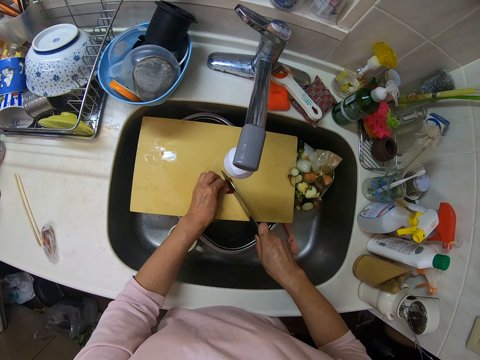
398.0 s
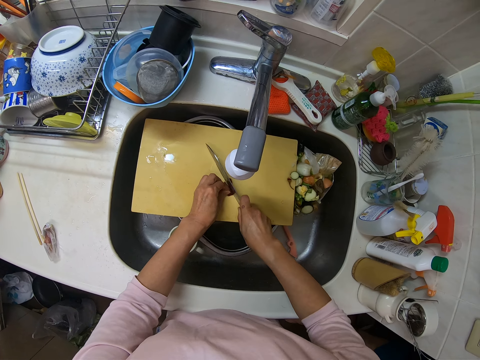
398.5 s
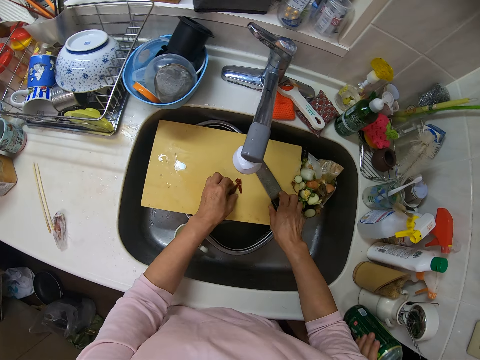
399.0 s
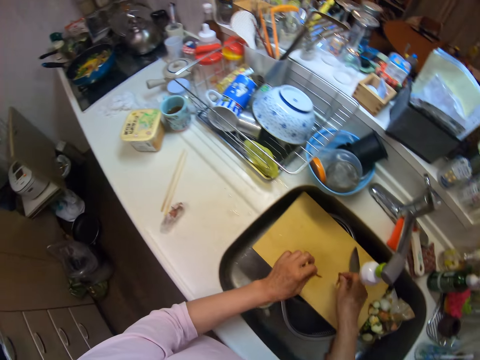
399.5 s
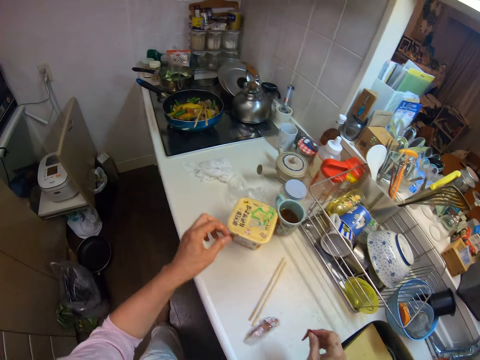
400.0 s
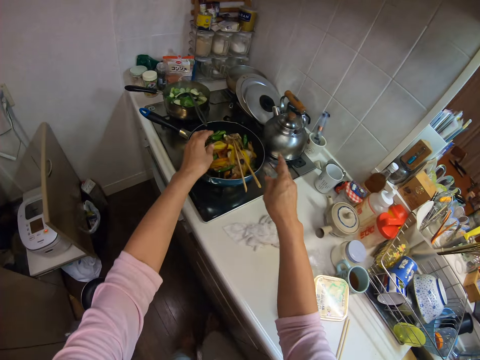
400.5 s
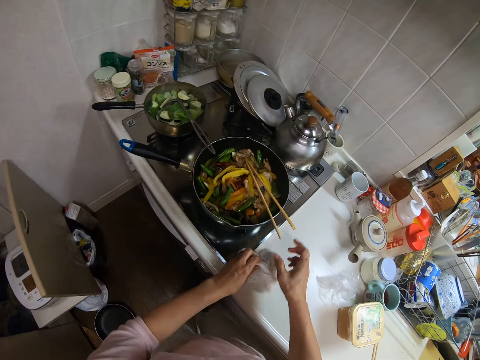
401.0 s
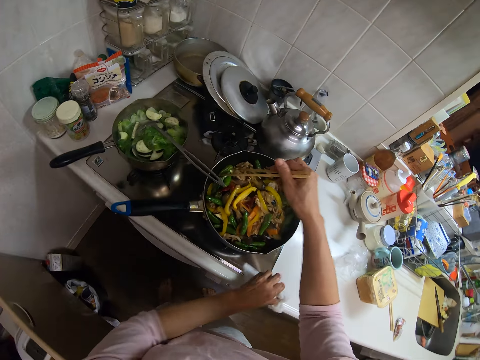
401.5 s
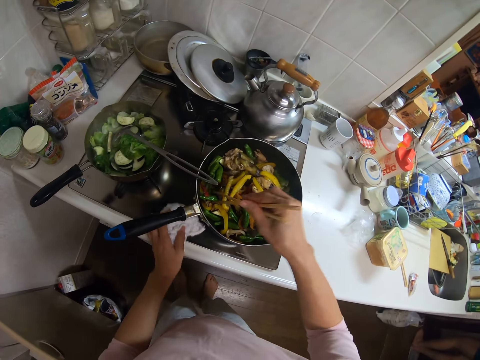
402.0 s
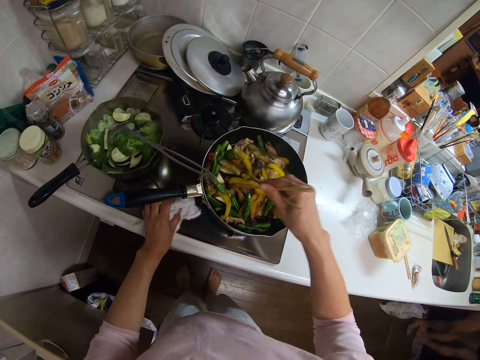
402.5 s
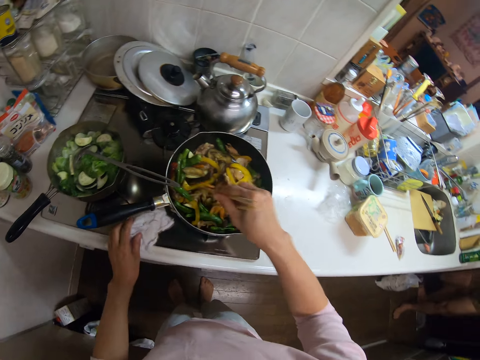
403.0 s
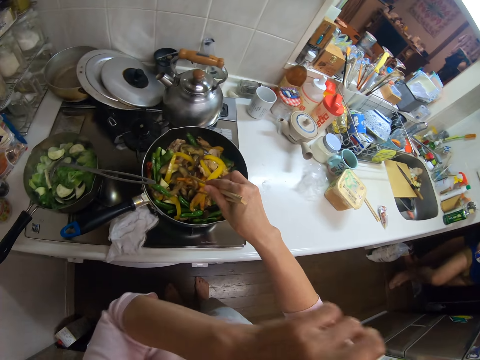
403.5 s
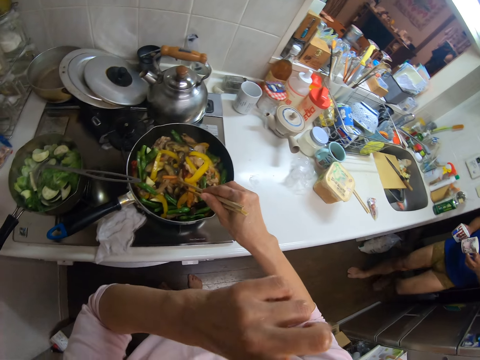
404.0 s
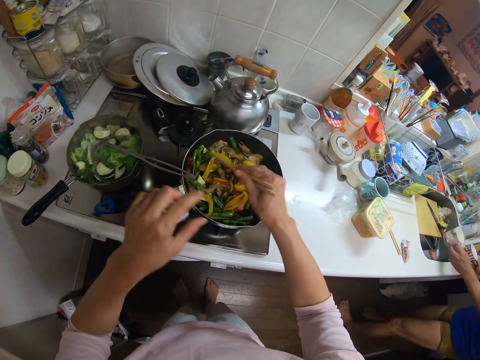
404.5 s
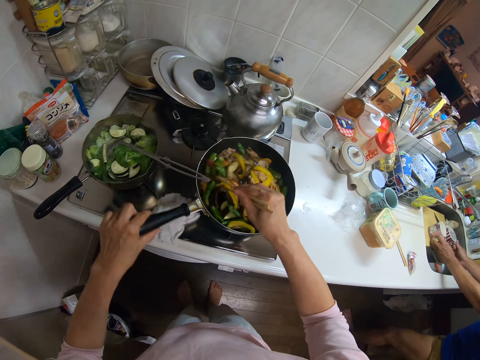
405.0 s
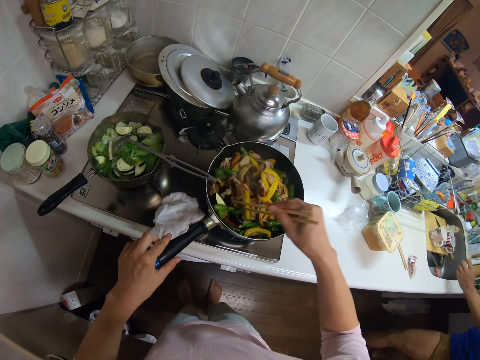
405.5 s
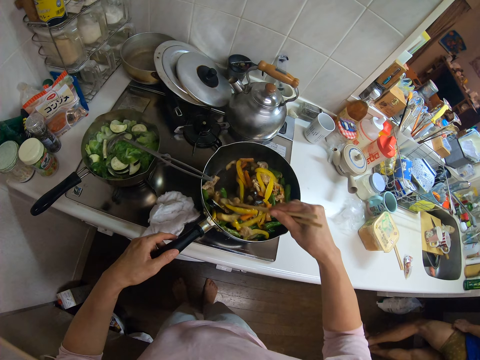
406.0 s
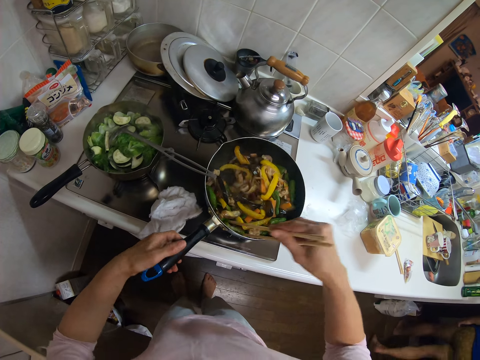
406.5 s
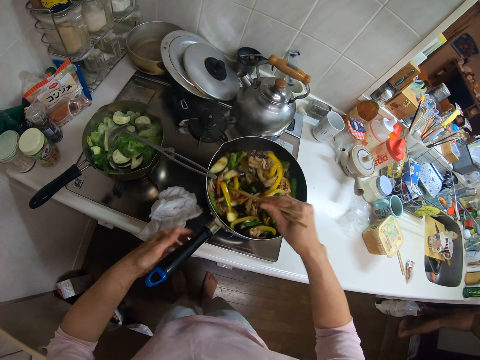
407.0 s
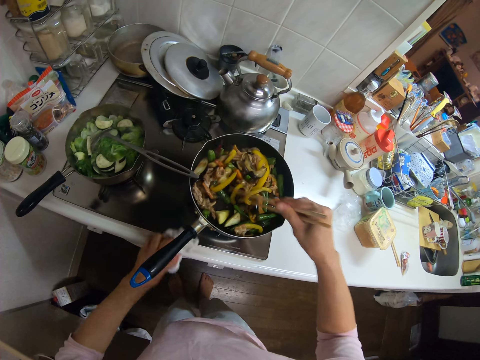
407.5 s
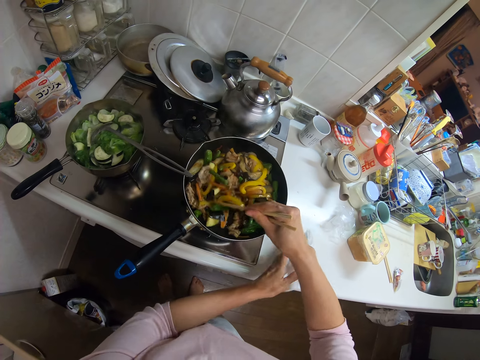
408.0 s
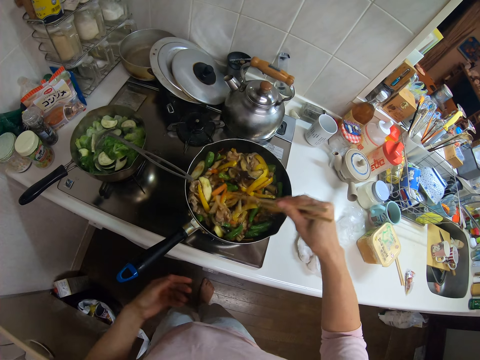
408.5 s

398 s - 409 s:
The camera wearer cuts the spices with the knife on the chopping board. She drops the knife on the chopping board. She talks to a friend. She picks up the cut spice with her right hand. She puts the cut spice into the mixture of vegetables and spices. She picks up a piece of cloth from the slab with her left hand. She stirs the mixture of vegetables and spices with the stirrer. She drops the piece of cloth on the gas stove. She stirs the food. She touches her face. She moves the frying pan with her left hand. A man walks in towards the sink. The camera wearer stirs the food. She picks up the piece of cloth from the gas stove with her left hand. She drops the piece of cloth on the kitchen slab with her left hand.

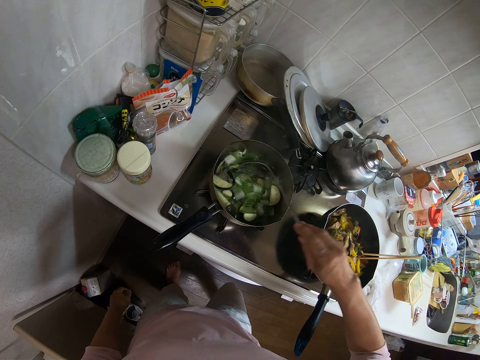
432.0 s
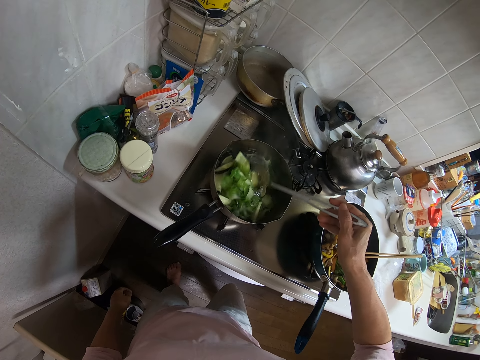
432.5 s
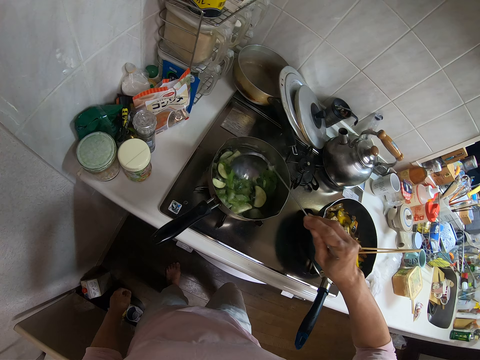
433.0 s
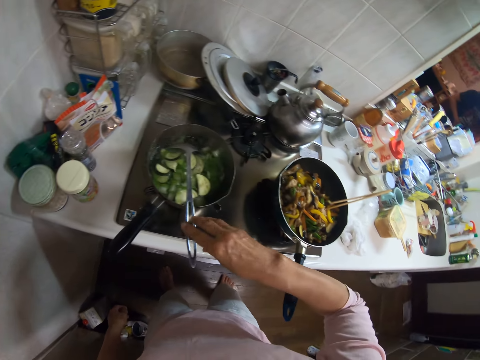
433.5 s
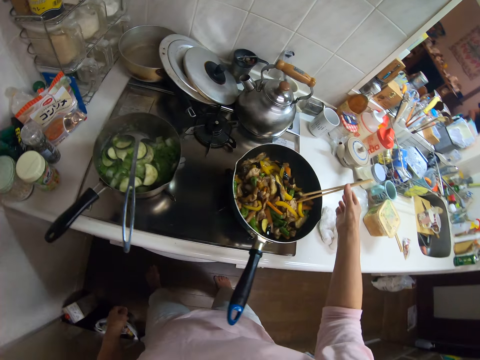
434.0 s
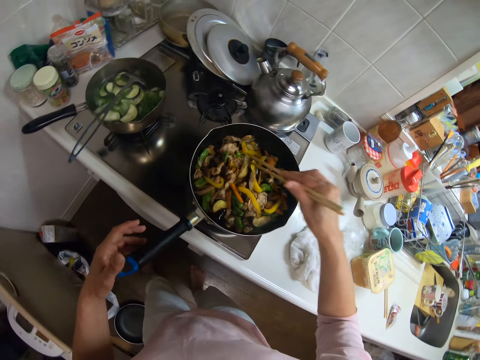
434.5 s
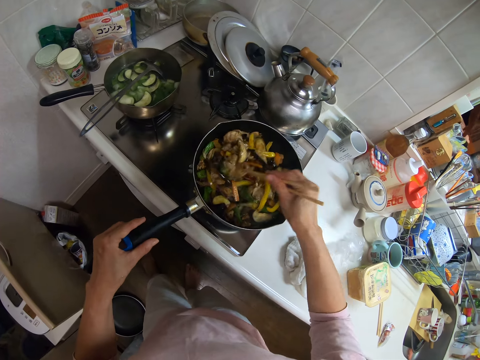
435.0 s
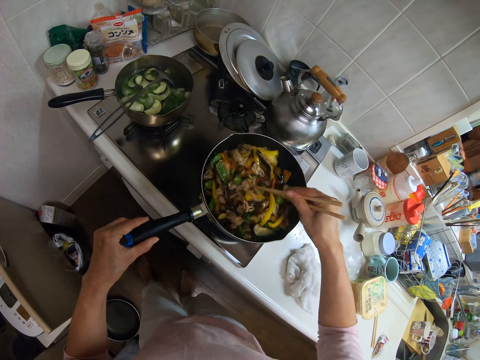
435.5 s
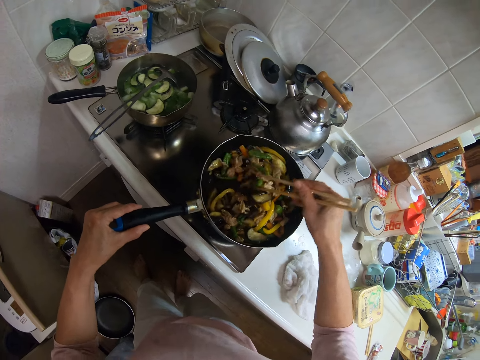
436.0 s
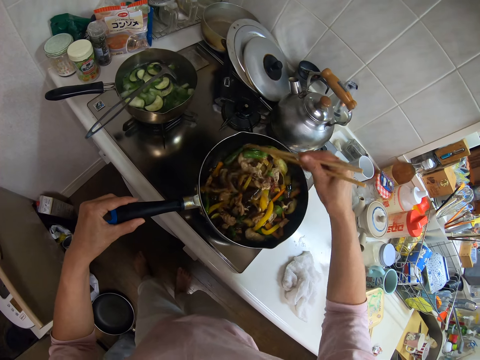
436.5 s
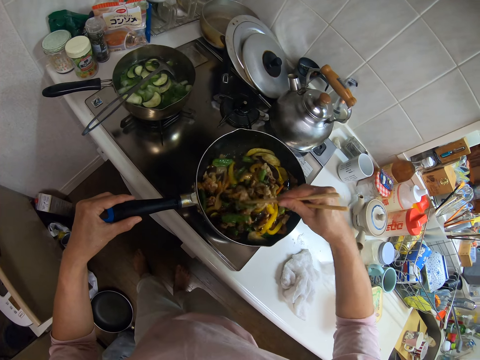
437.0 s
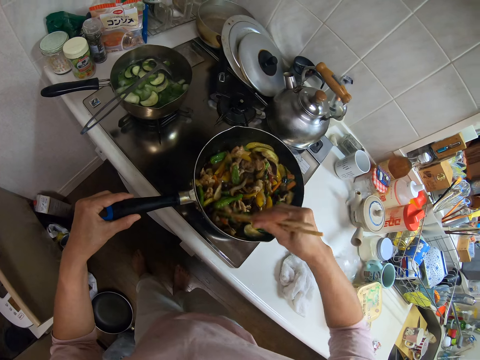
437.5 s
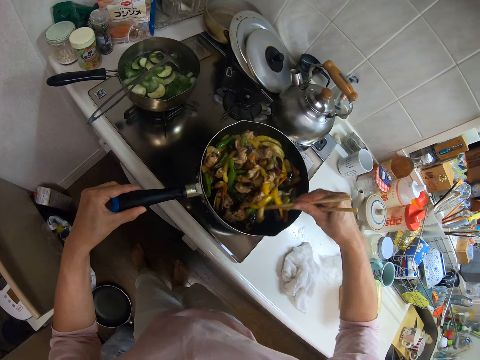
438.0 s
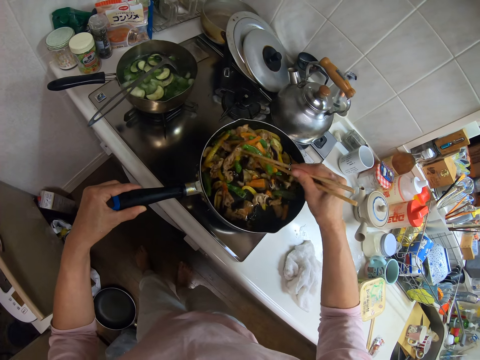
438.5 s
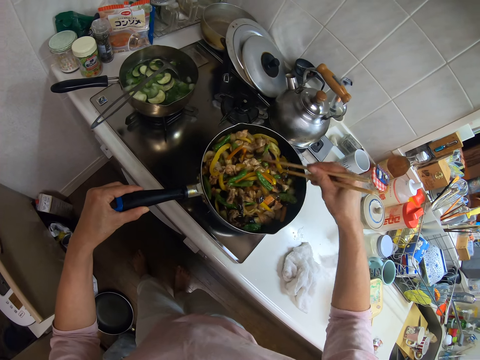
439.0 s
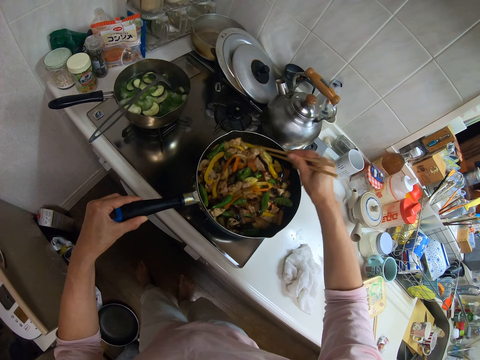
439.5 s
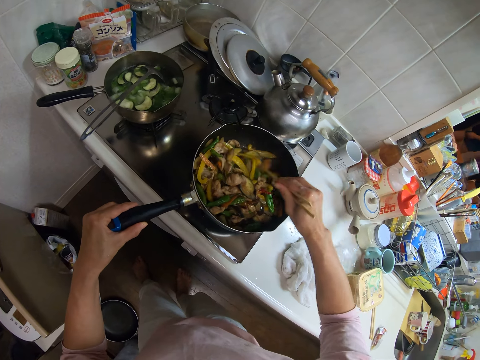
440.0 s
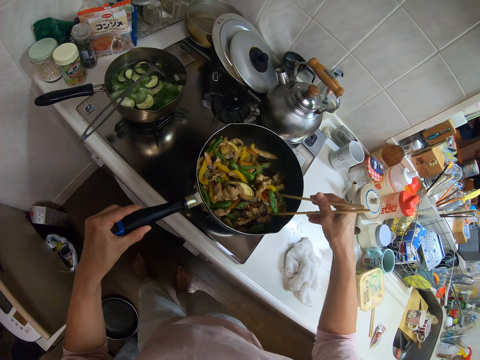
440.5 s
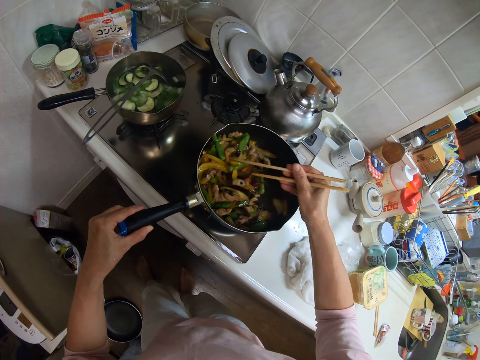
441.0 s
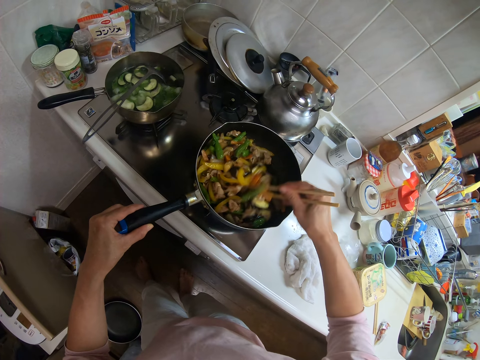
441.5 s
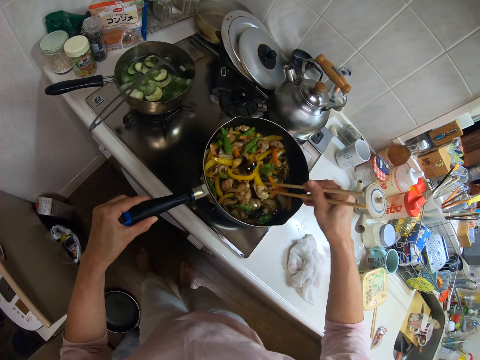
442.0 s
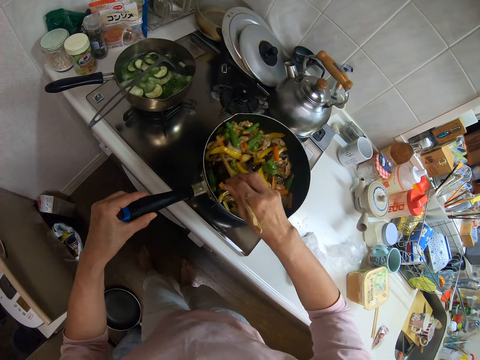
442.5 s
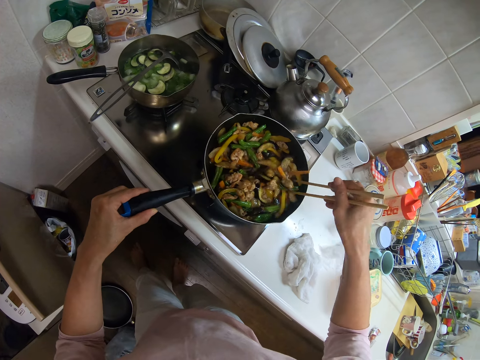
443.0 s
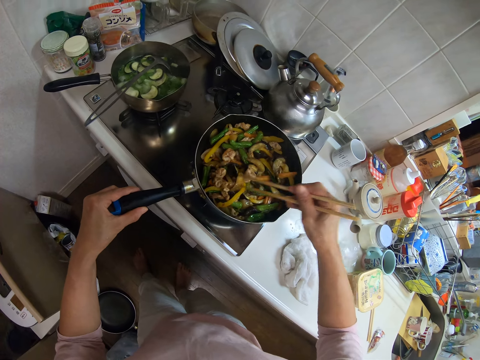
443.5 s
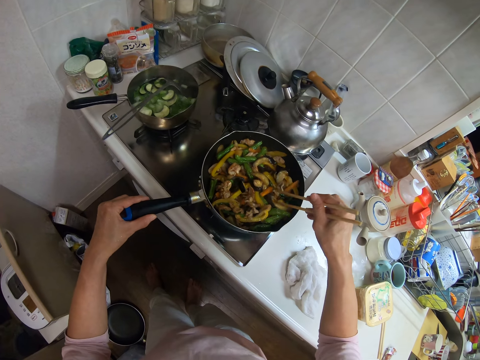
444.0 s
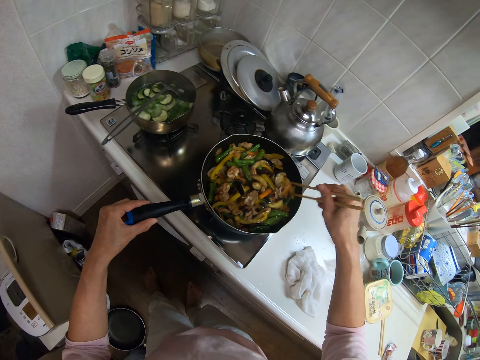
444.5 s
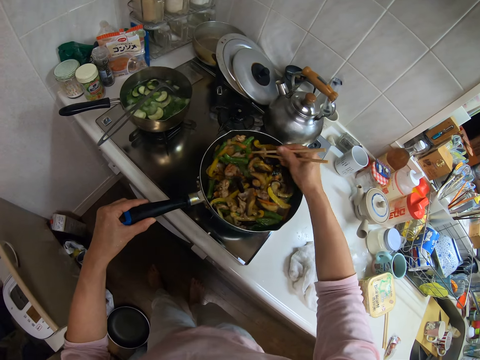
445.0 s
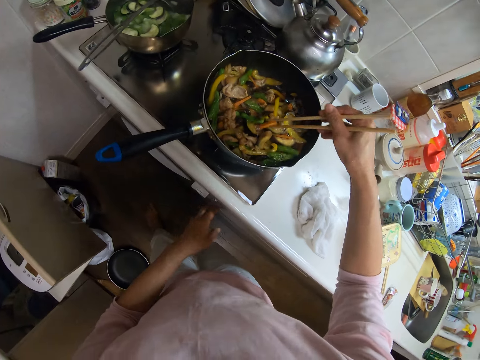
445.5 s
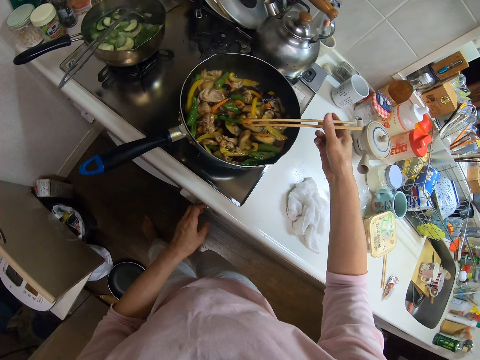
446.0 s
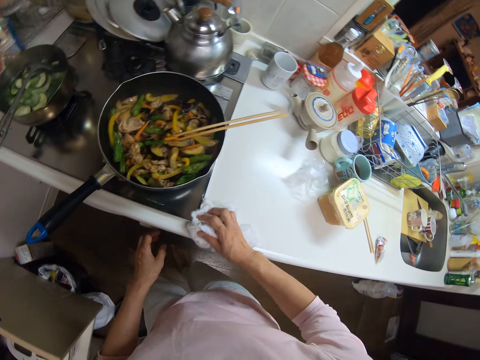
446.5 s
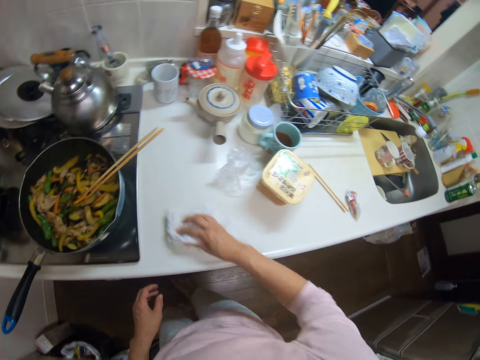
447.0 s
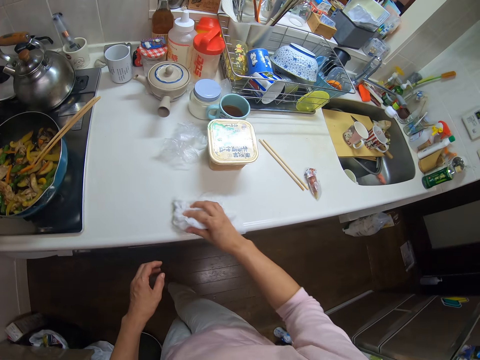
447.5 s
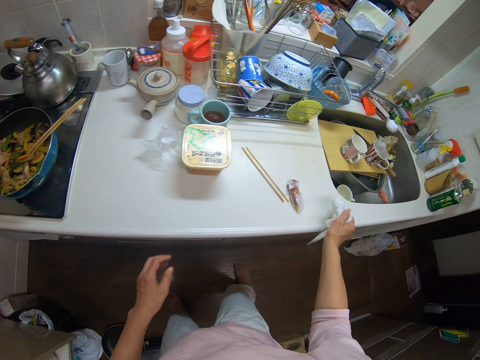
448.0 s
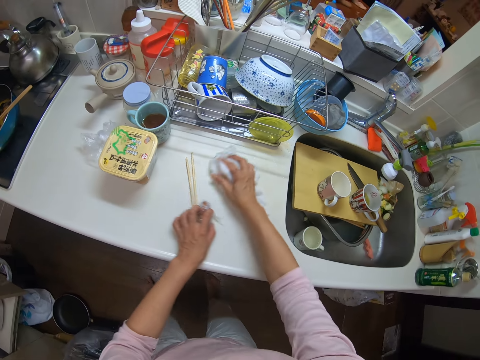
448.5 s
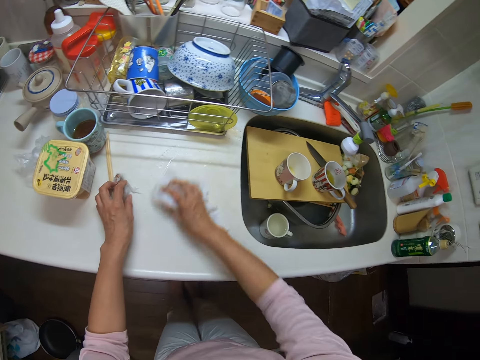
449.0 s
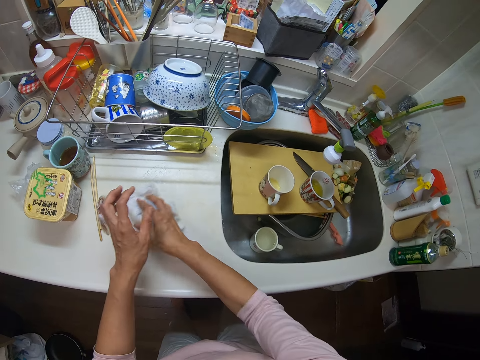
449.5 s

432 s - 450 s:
The camera wearer drops the cooking spoon inside the frying pan. She stirs the mixture of vegetables and spices with the stirrer or chopsticks in the second frying pan. She holds the frying pan with her left hand. She removes her left hand from the frying pan. She adjusts the knob of the gas stove with her left hand. She drops the stirrer inside the frying pan. She cleans the kitchen slab with the piece of cloth in her right hand. She moves a stick with the nylon of spices with her left hand.
